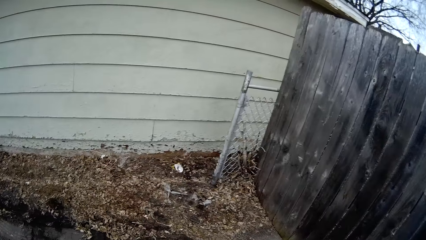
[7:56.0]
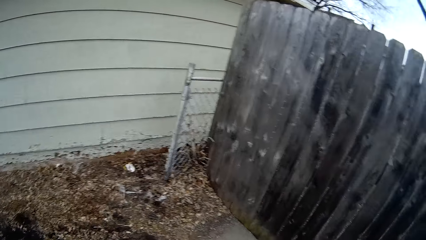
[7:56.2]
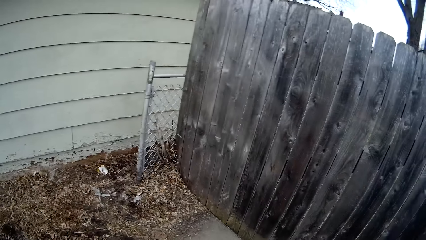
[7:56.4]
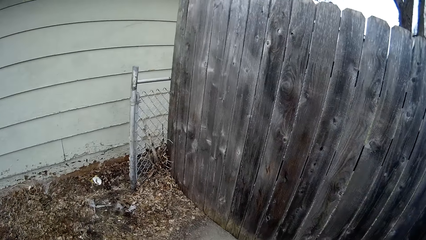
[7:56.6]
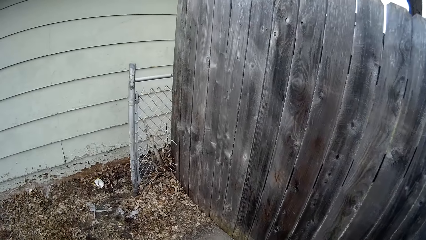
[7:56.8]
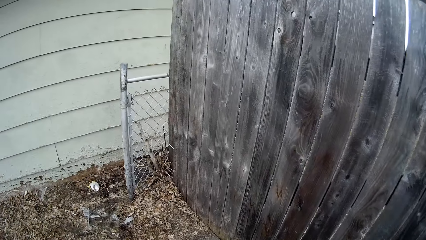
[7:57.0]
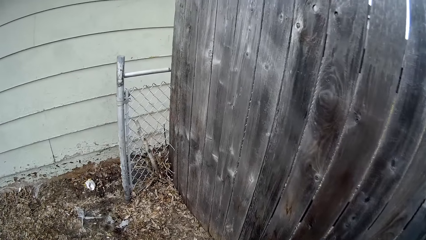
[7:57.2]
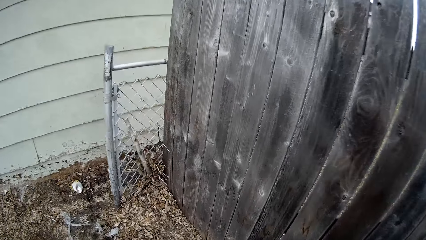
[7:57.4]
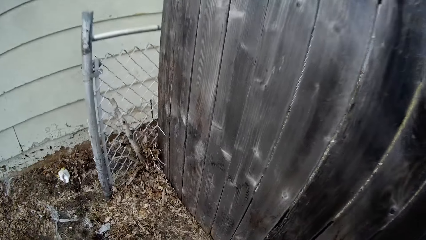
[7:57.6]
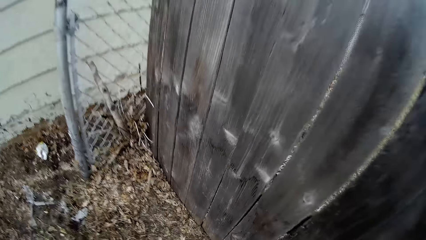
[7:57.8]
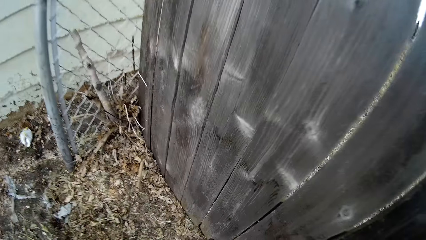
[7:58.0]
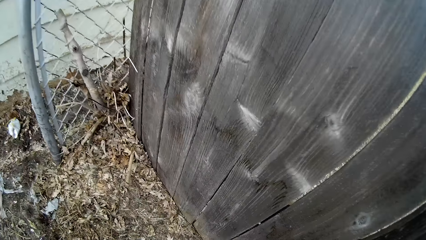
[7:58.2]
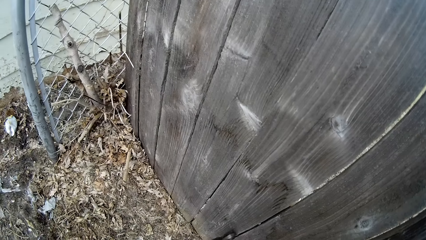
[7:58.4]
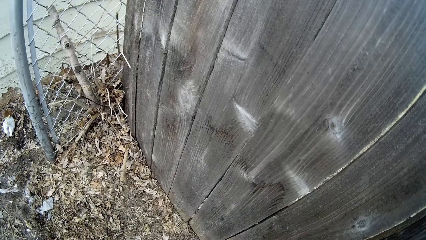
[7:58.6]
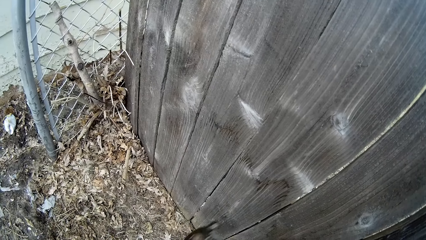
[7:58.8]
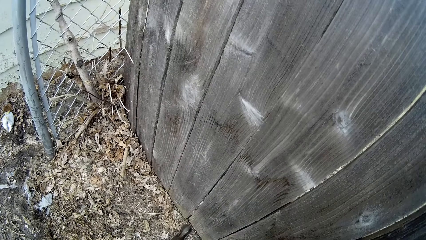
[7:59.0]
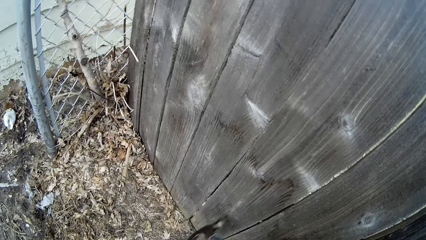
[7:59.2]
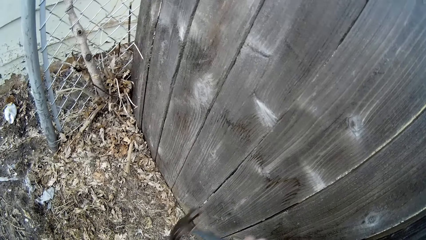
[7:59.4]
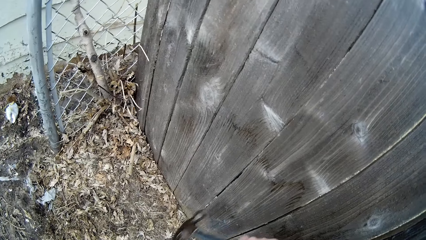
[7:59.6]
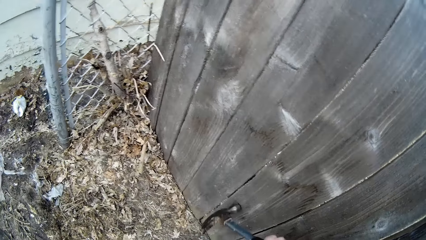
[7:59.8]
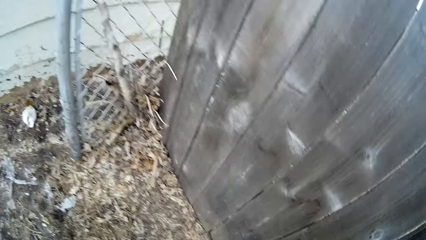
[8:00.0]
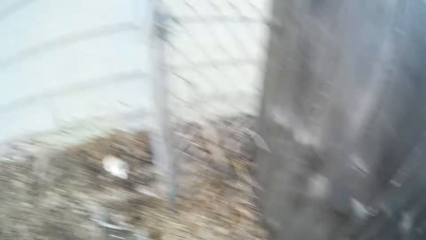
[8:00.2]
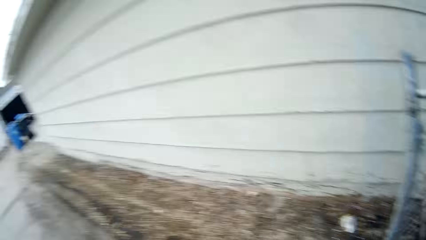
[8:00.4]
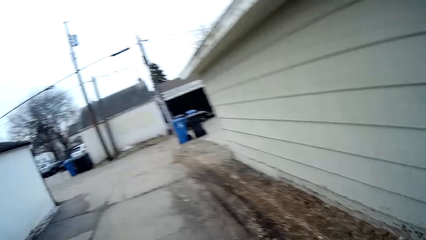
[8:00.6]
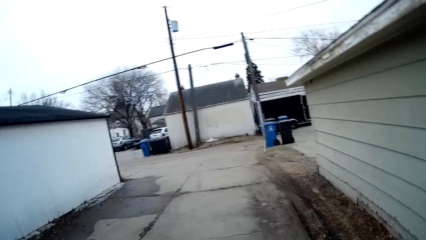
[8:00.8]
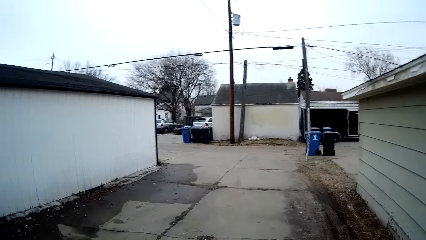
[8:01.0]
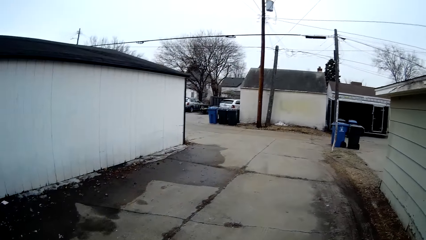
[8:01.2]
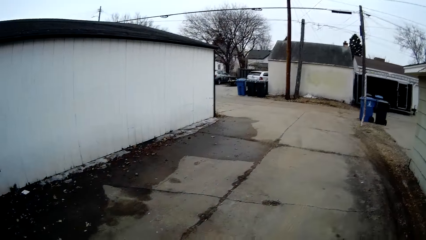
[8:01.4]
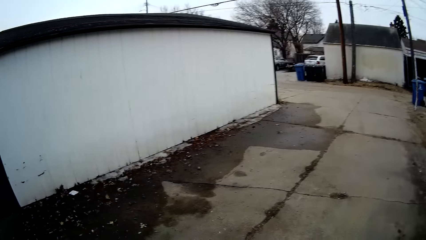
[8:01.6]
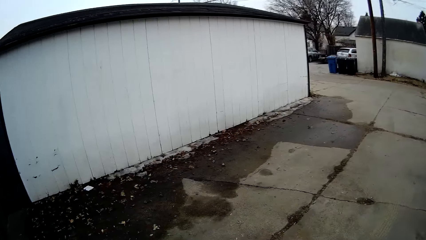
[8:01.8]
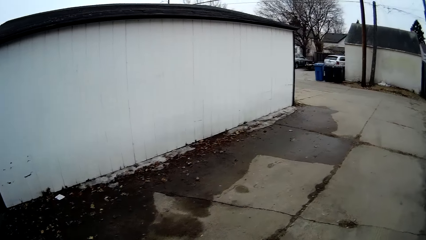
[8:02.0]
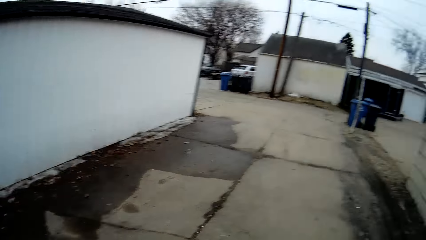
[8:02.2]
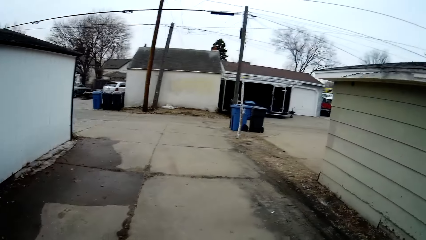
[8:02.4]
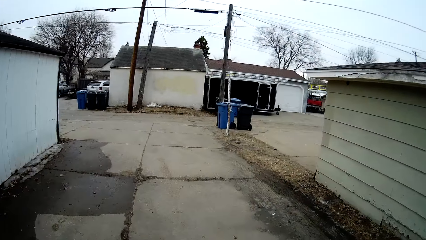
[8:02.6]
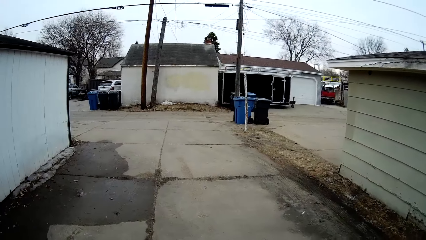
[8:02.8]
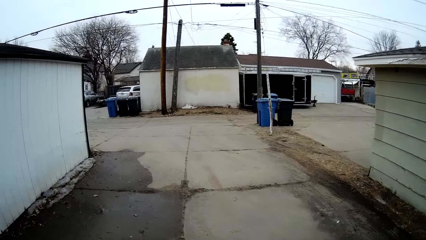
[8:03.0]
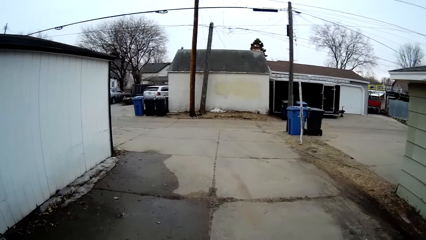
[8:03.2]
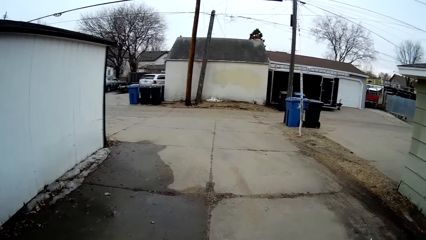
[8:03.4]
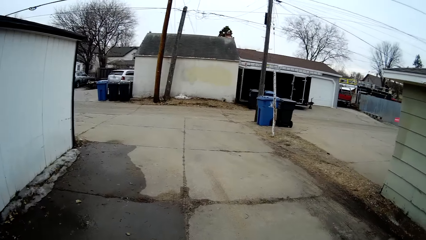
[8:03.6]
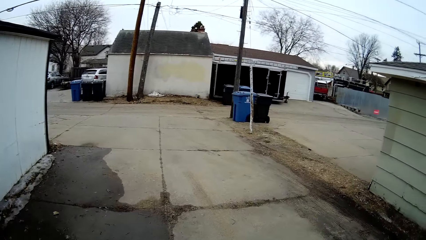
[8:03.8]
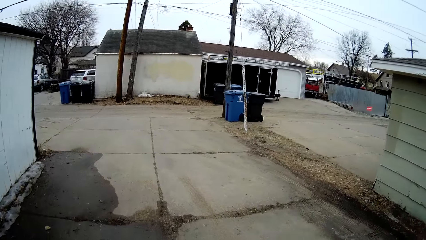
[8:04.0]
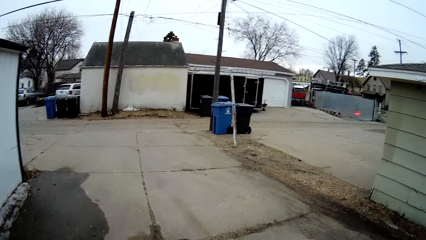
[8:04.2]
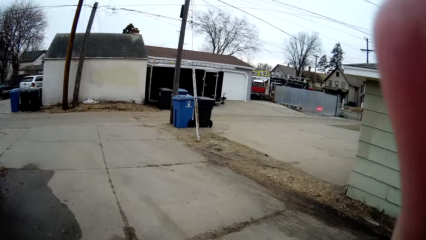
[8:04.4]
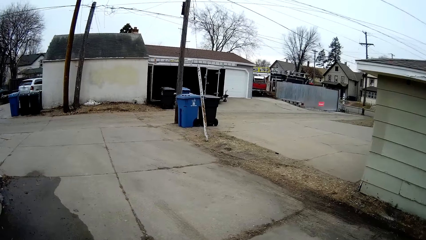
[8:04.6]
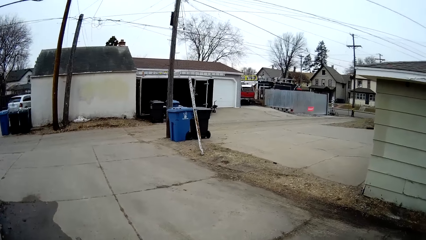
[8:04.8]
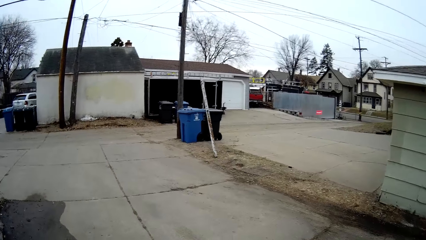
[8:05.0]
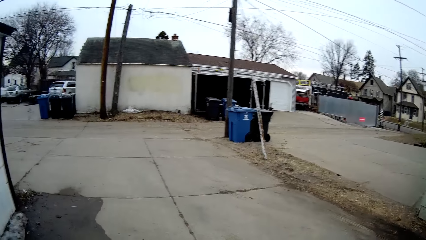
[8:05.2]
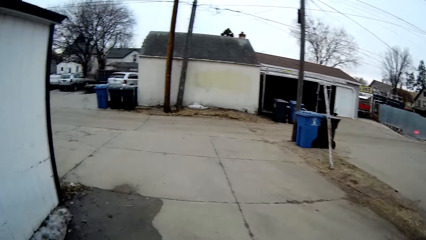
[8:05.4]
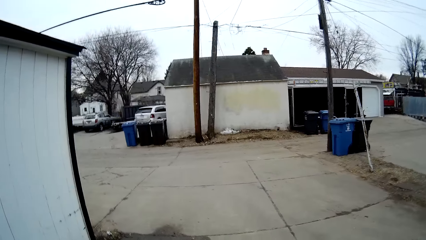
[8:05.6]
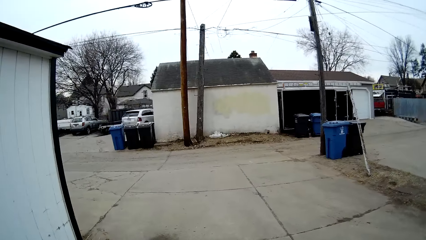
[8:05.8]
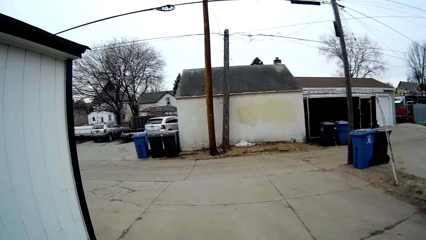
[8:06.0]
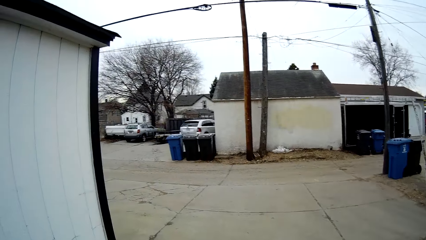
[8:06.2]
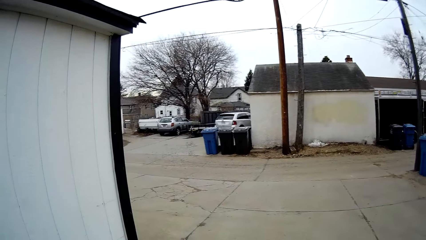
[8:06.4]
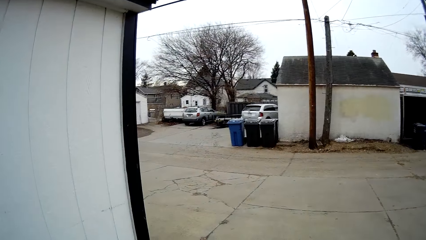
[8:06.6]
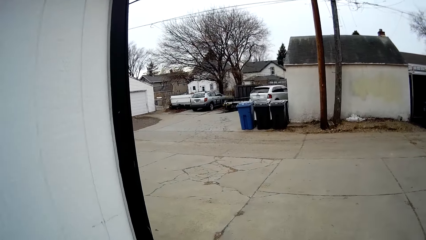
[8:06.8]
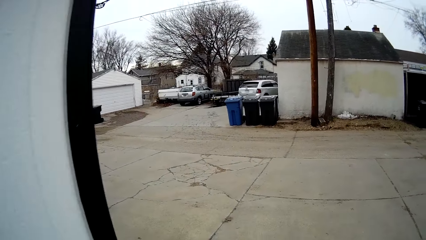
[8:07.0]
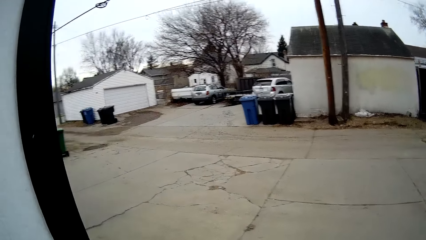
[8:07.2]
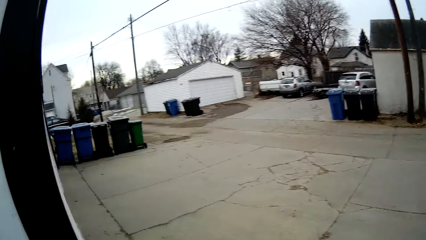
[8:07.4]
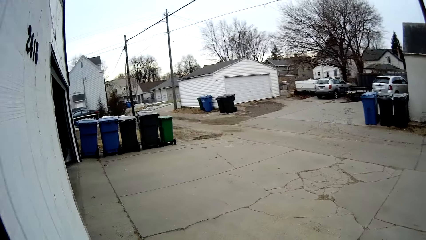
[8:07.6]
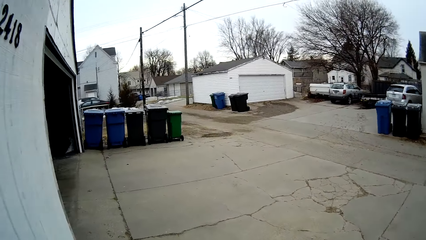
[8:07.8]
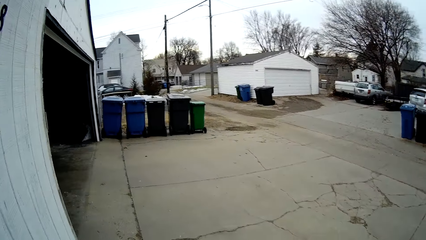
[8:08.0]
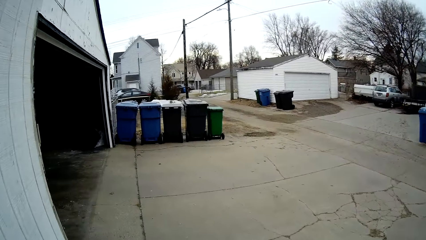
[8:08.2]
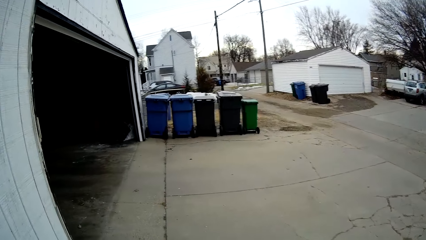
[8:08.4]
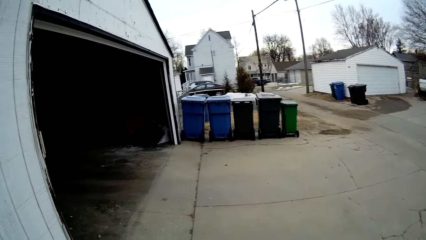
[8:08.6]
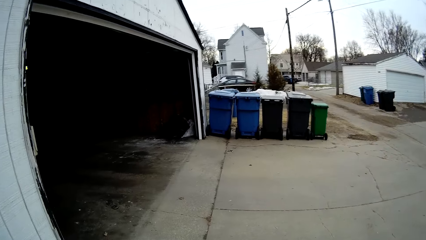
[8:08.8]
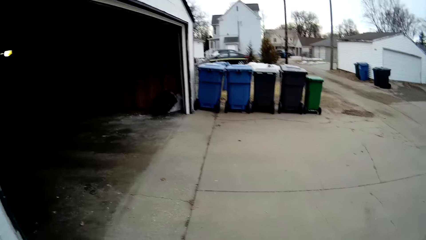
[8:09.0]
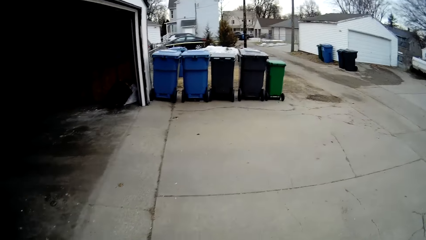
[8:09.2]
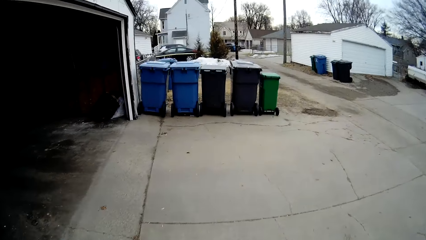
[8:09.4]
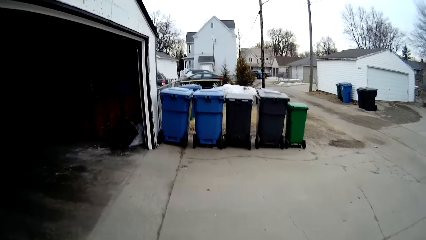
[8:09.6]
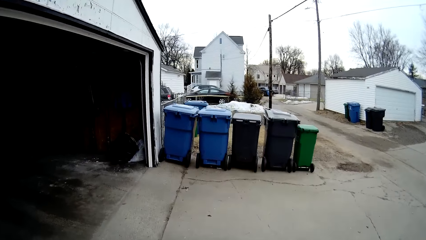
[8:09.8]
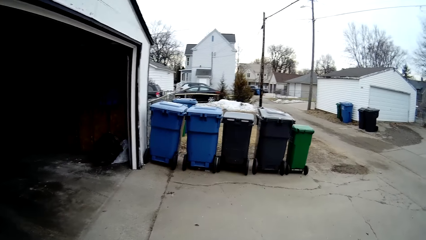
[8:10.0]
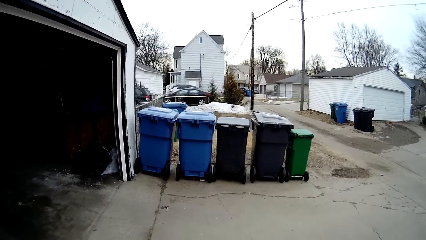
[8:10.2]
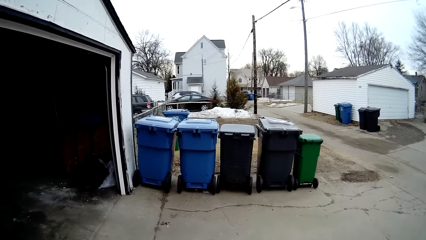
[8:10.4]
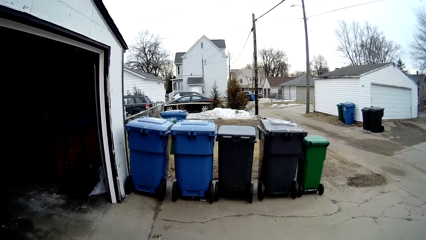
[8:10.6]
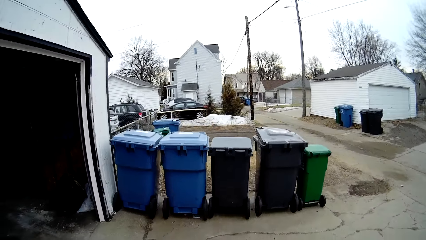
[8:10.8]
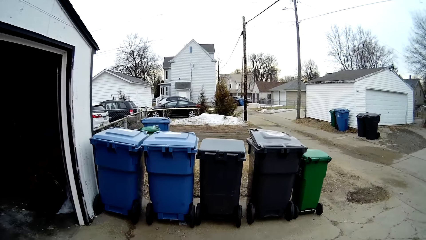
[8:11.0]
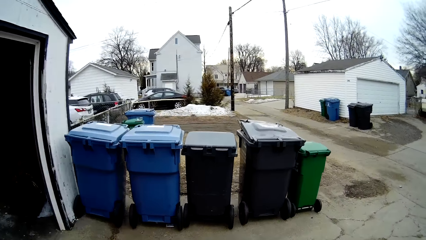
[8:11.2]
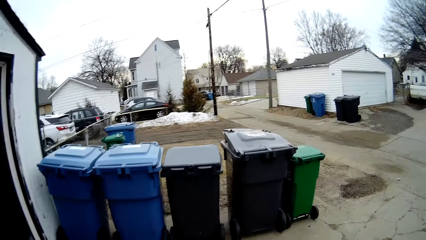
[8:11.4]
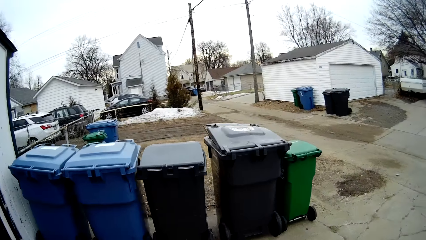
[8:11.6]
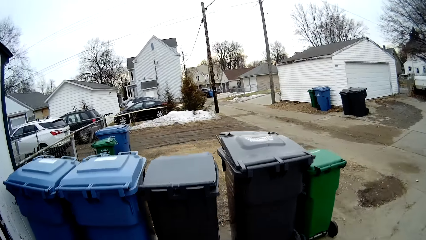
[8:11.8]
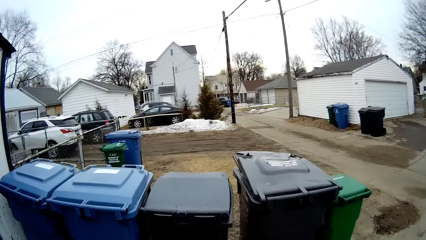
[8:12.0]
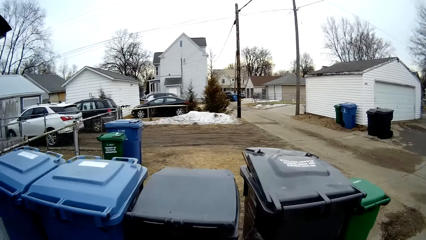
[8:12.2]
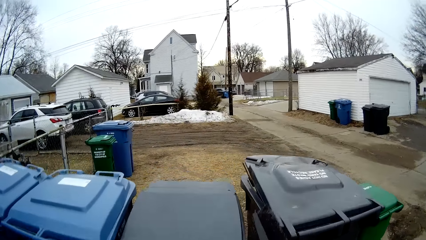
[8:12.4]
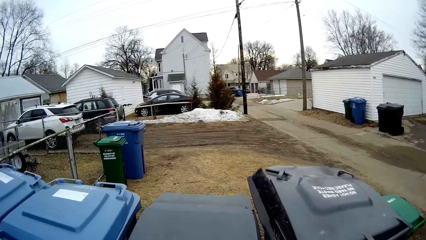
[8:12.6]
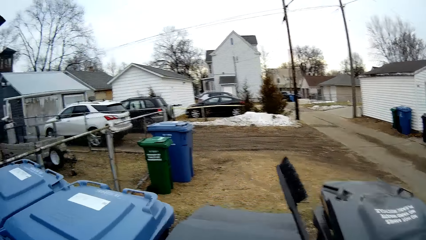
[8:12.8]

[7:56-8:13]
The camera wearer hits a nail using the hammer. They walk around the compound. They adjust the right hand.
